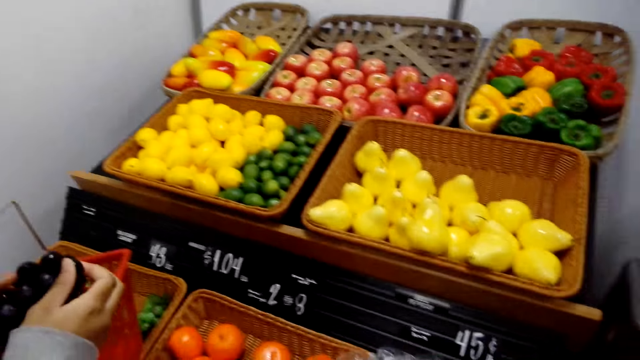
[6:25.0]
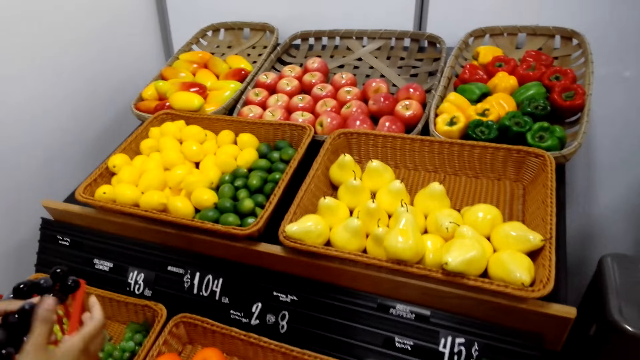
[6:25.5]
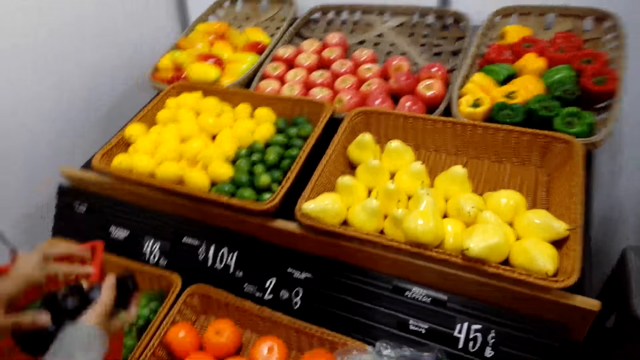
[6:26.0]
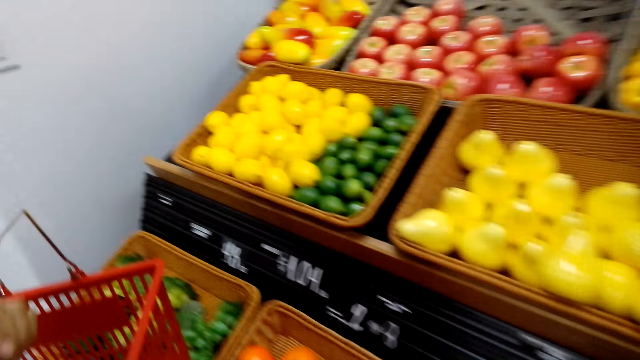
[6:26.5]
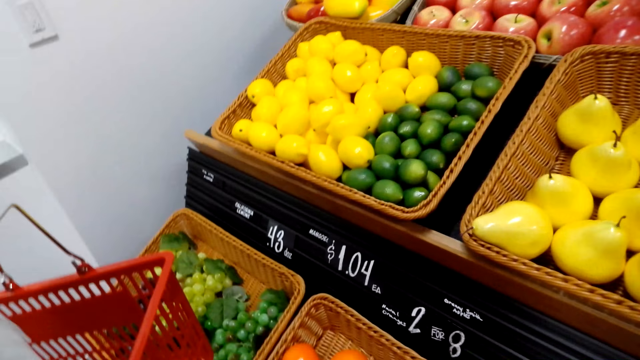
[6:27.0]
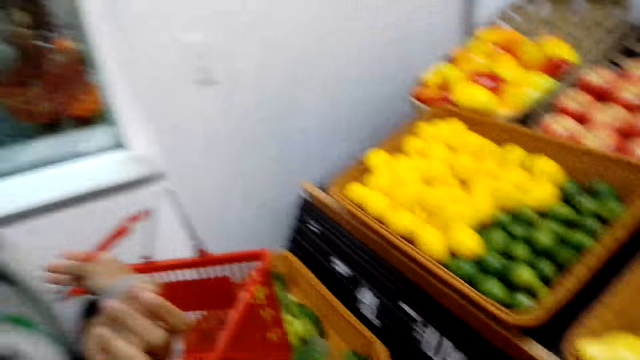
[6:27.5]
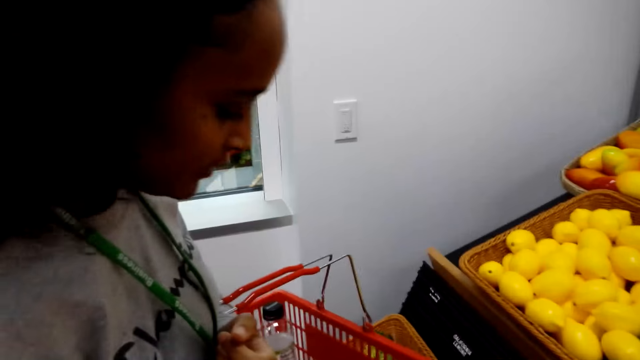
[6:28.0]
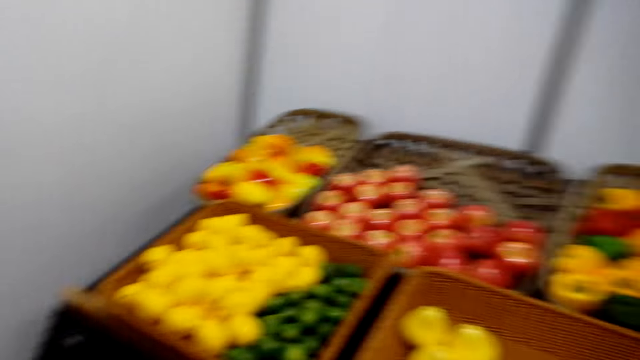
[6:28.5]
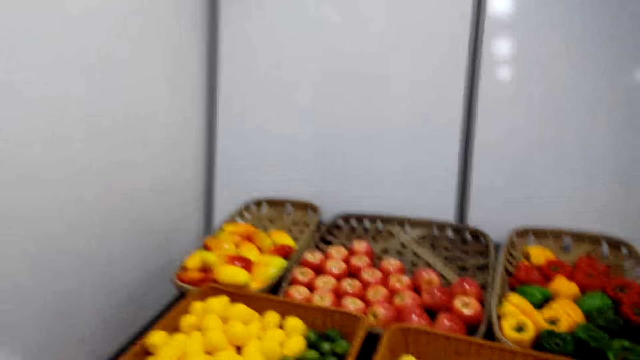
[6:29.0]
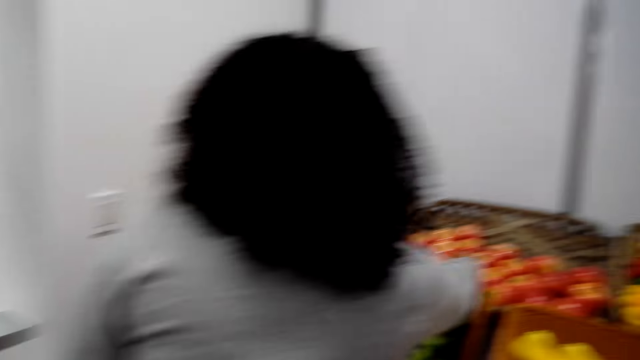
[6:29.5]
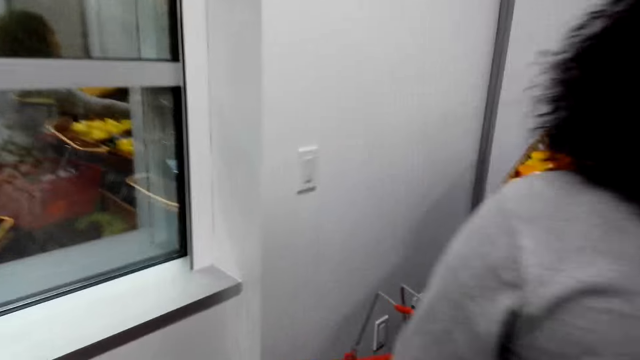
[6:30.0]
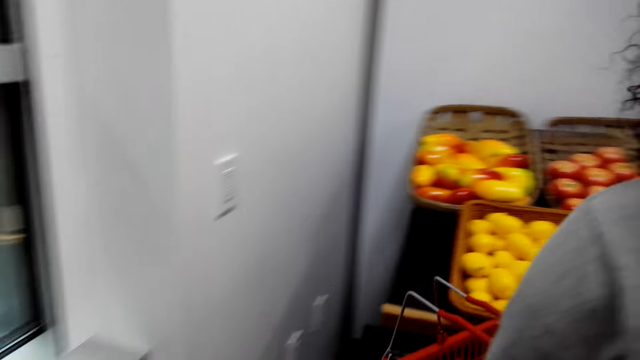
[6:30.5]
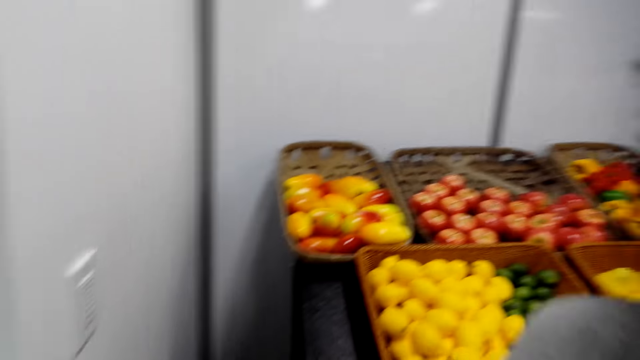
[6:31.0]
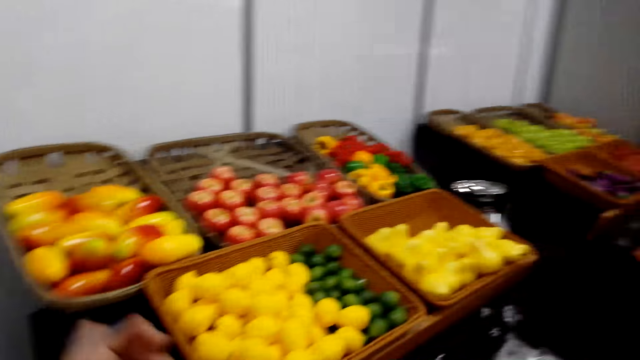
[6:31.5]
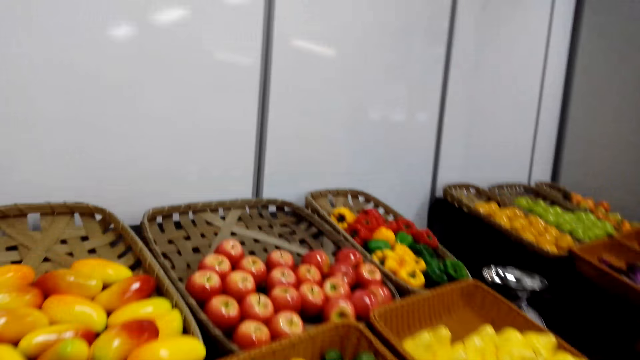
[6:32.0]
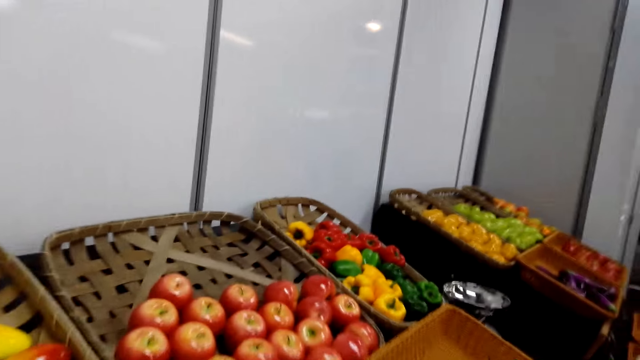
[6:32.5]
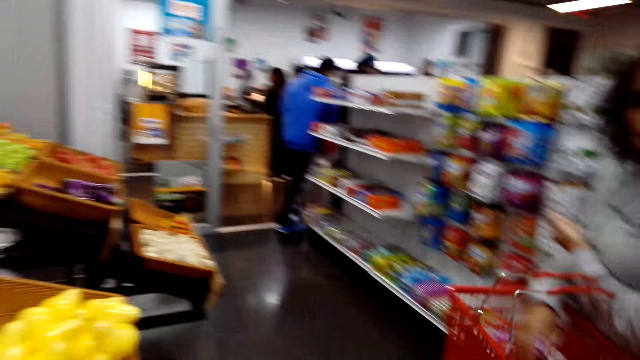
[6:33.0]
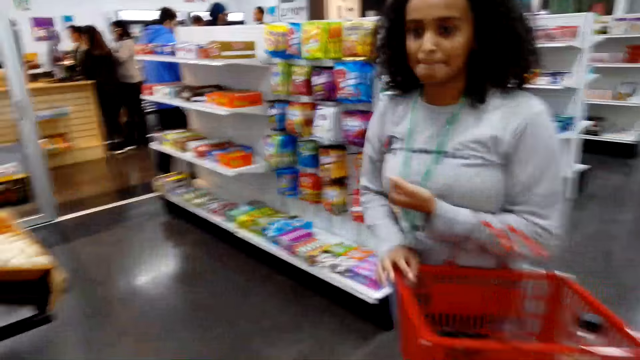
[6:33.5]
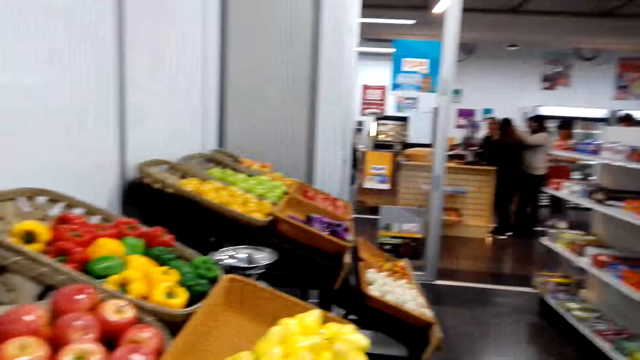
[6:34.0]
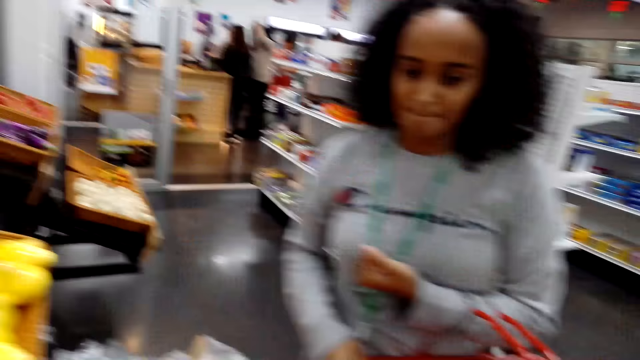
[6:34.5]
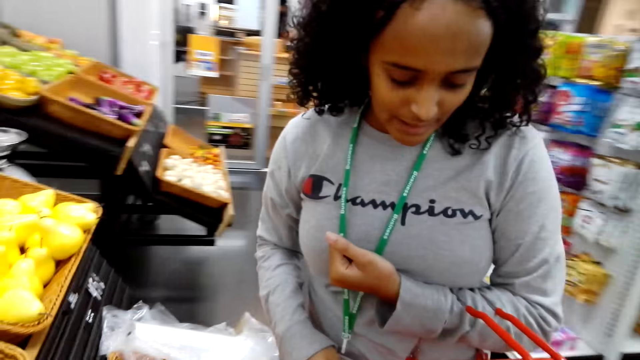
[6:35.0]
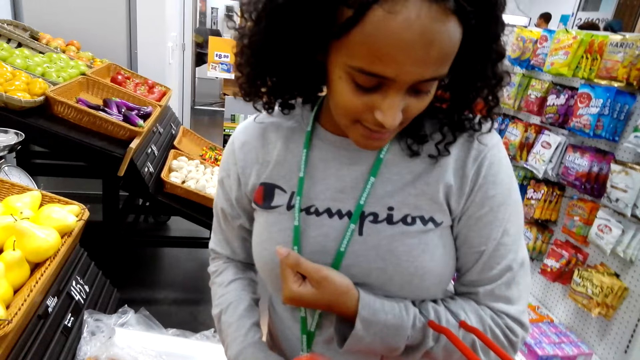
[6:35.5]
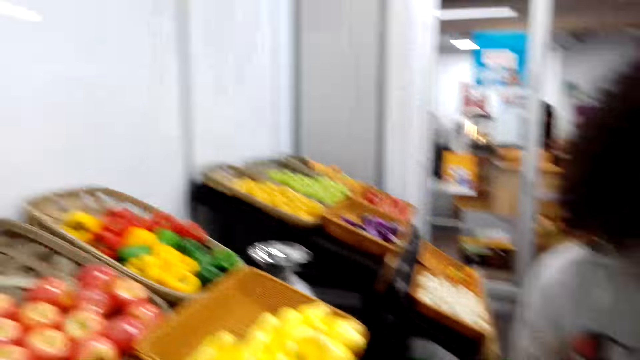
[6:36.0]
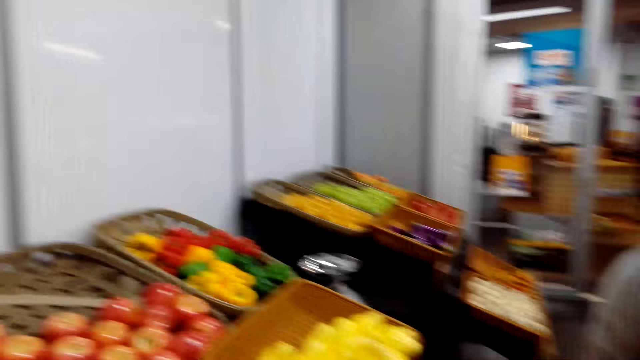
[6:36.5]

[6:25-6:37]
The woman puts the blackberries in the shopping basket, picks apples from the fruit rack and dialogues with the camera wearer. The camera wearer looks around.

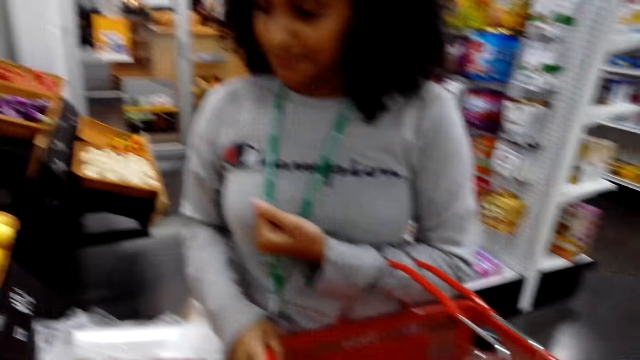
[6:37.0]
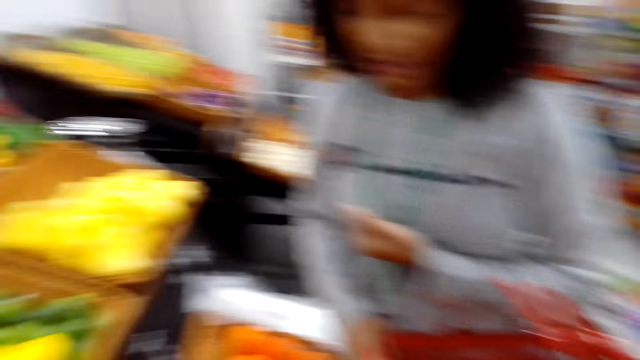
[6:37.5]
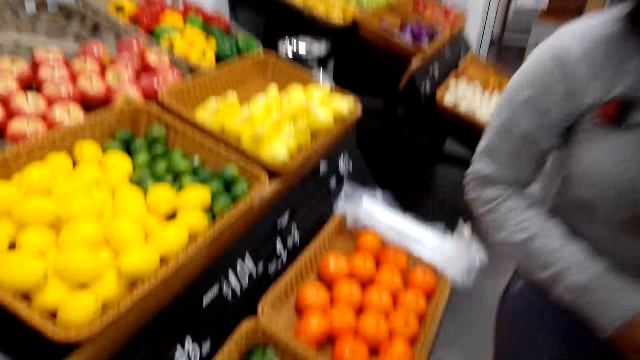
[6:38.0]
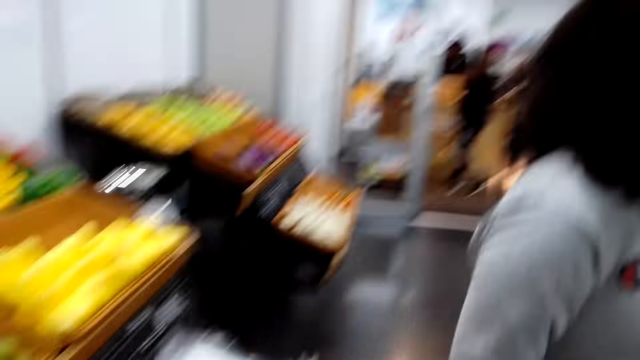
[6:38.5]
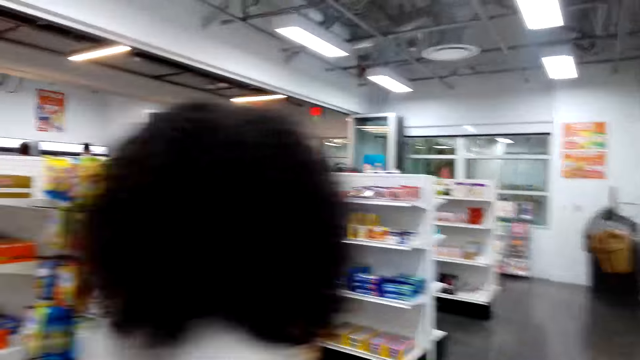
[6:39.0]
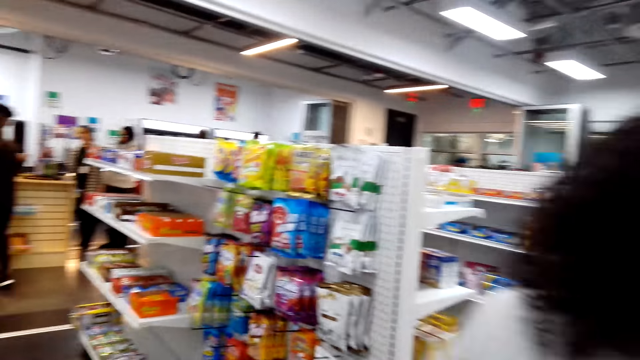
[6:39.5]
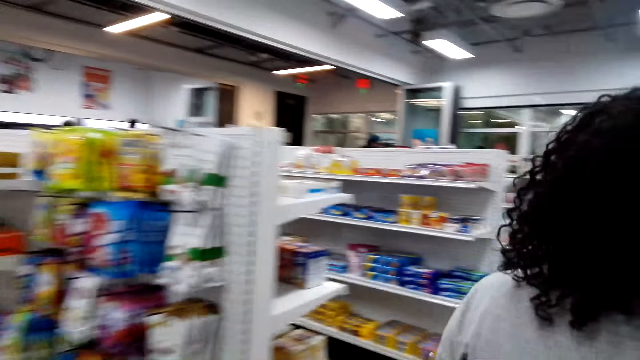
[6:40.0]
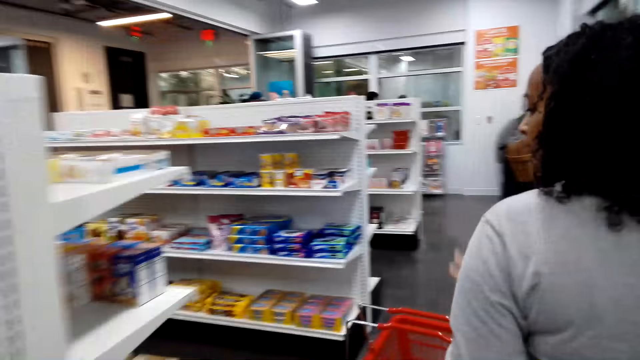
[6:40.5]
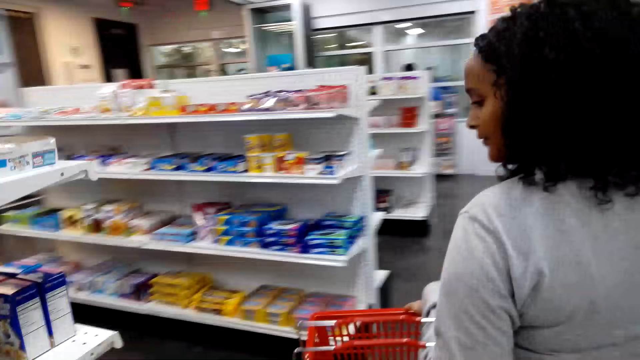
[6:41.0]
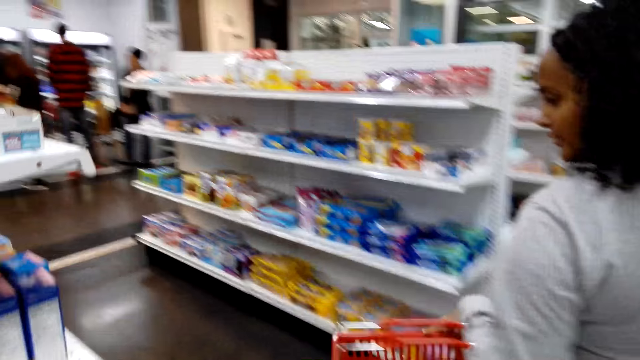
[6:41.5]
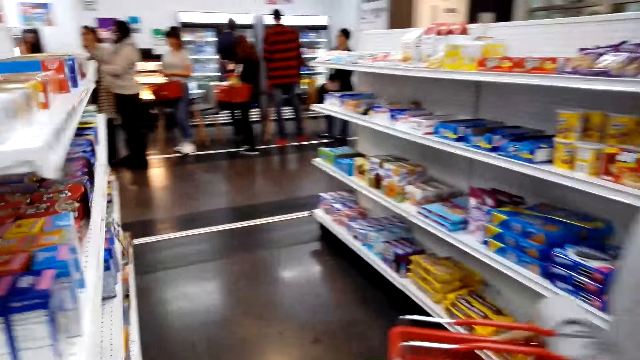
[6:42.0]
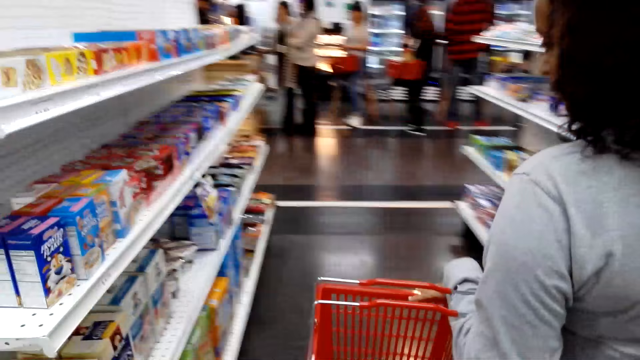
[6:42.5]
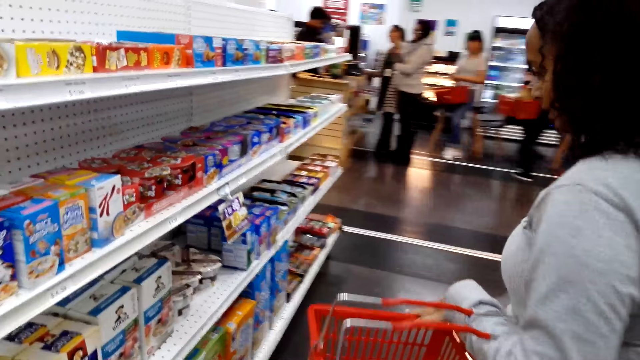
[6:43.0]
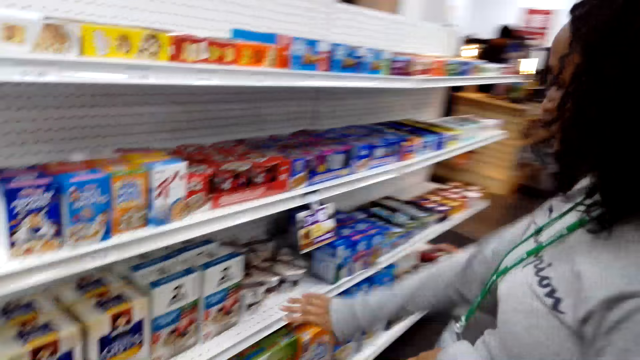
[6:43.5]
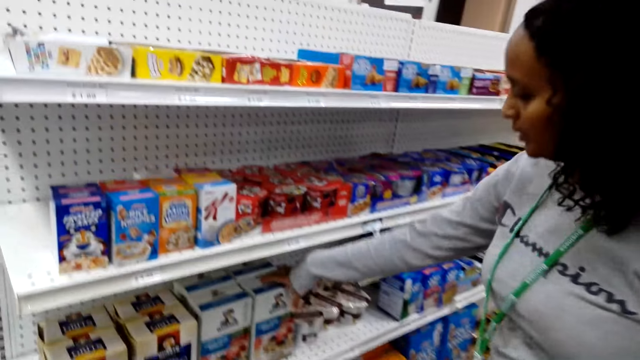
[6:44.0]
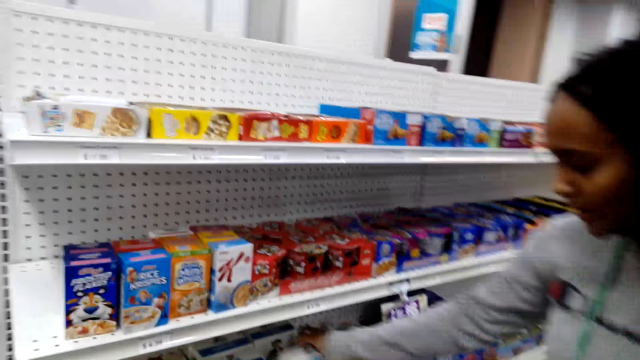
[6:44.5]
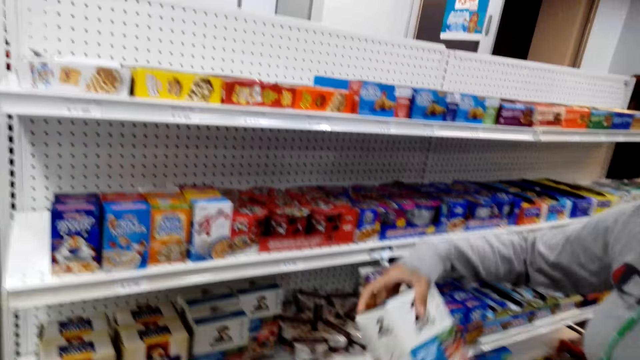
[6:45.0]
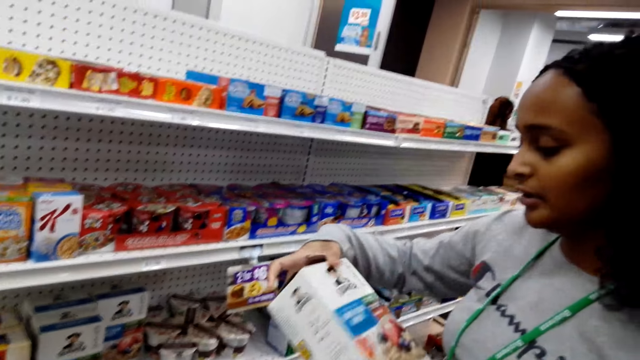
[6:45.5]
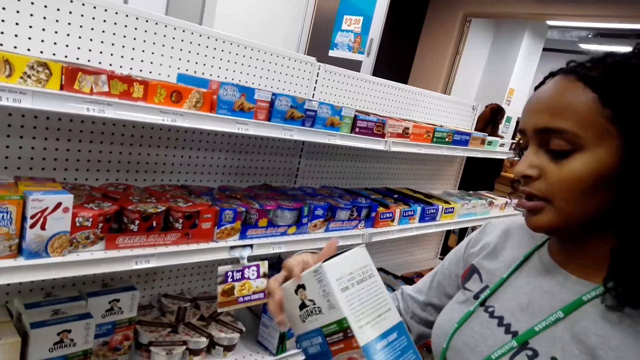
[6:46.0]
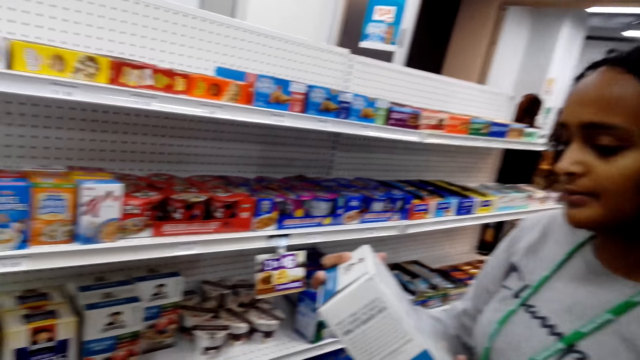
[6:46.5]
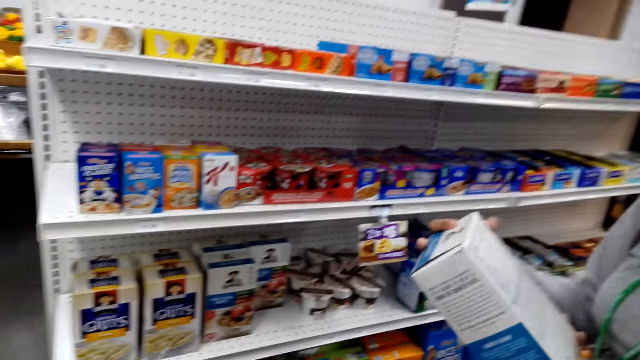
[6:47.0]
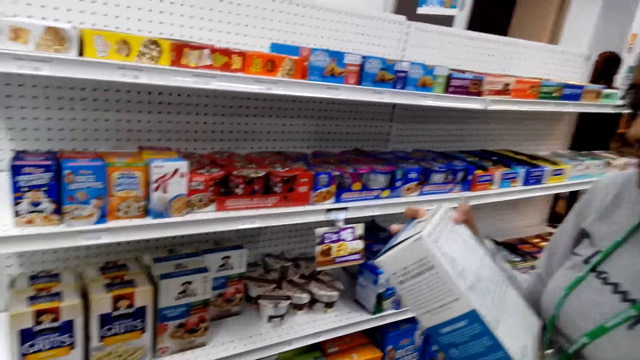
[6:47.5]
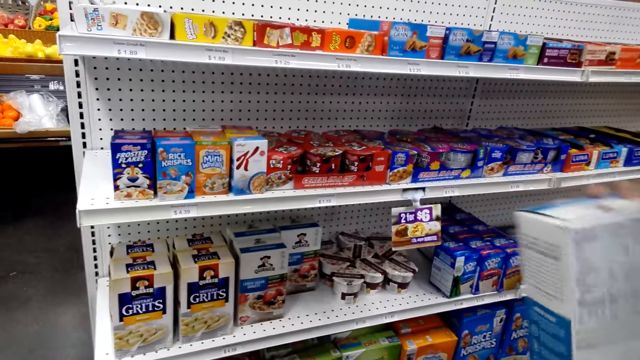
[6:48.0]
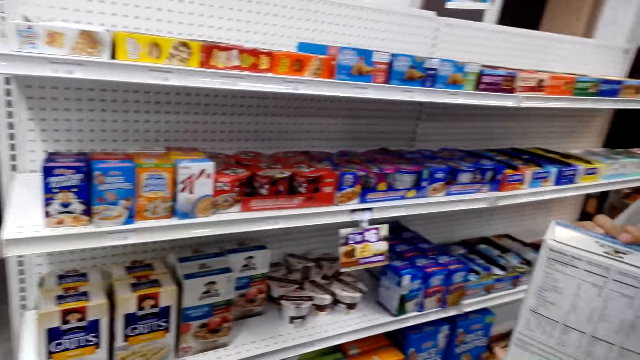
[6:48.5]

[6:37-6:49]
The woman walks around. The camera wearer looks around. The woman dialogues with the camera wearer. The camera wearer walks around. The woman picks a cereal package from the shelf. The camera wearer looks around. The woman dialogues with the camera wearer.
